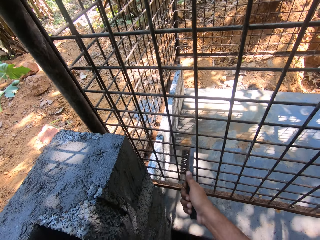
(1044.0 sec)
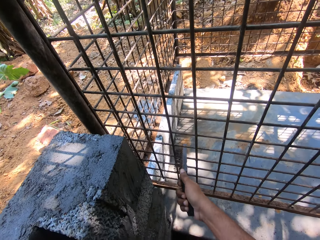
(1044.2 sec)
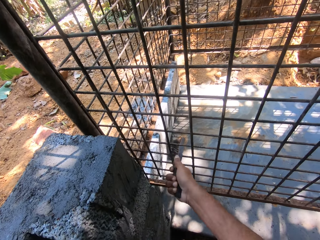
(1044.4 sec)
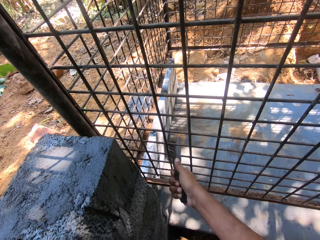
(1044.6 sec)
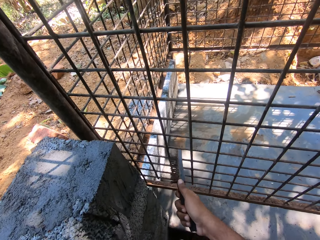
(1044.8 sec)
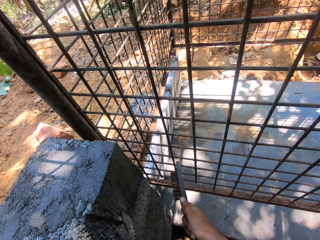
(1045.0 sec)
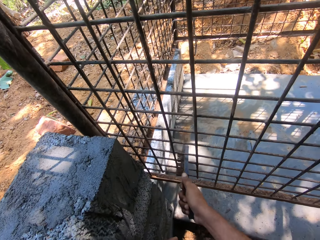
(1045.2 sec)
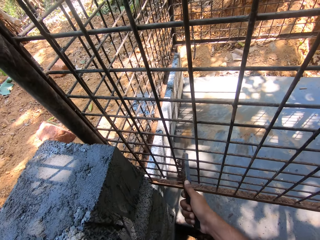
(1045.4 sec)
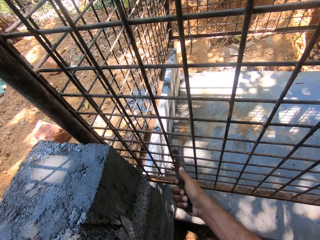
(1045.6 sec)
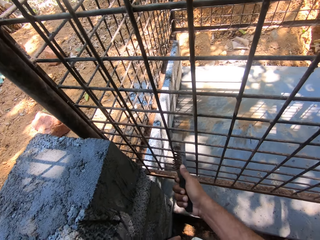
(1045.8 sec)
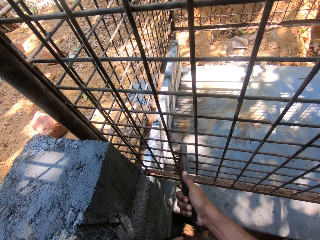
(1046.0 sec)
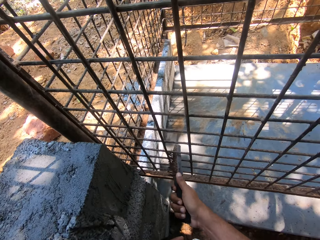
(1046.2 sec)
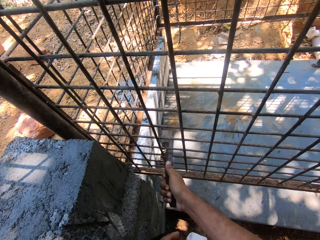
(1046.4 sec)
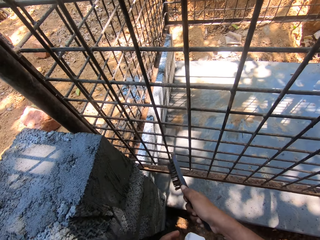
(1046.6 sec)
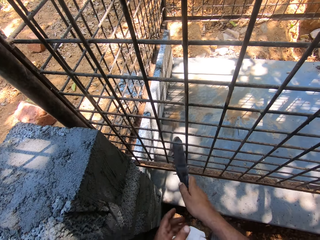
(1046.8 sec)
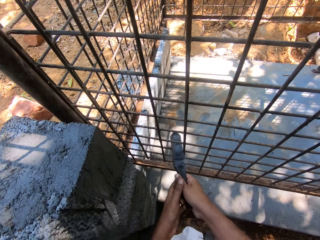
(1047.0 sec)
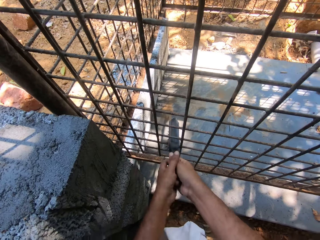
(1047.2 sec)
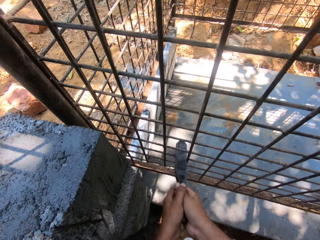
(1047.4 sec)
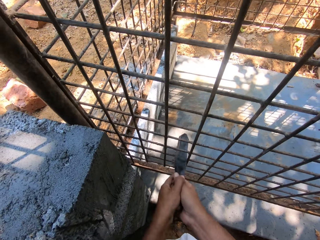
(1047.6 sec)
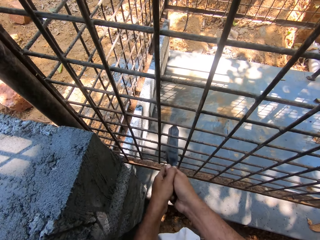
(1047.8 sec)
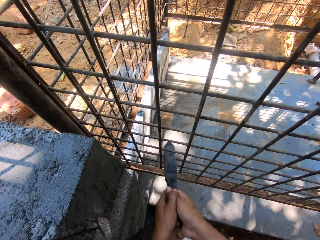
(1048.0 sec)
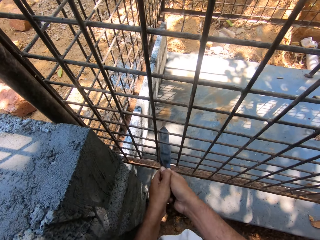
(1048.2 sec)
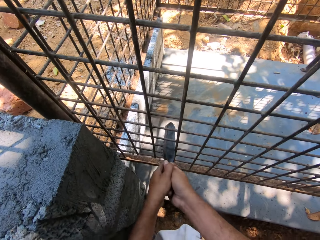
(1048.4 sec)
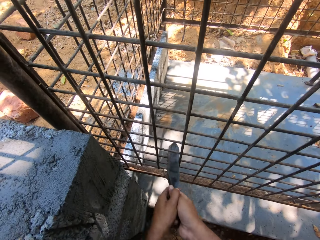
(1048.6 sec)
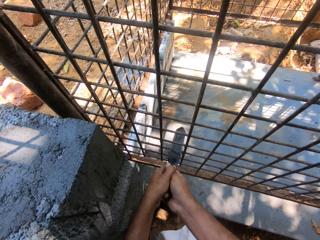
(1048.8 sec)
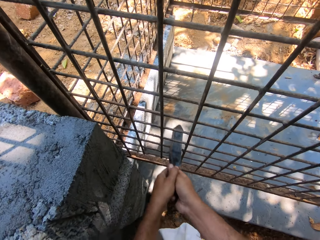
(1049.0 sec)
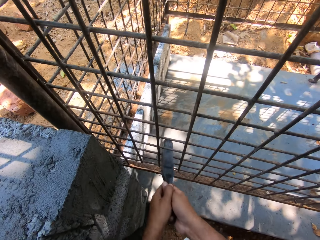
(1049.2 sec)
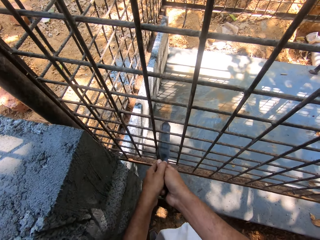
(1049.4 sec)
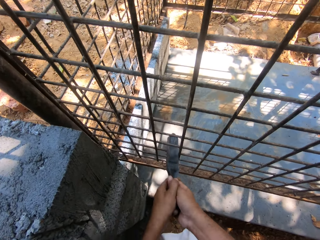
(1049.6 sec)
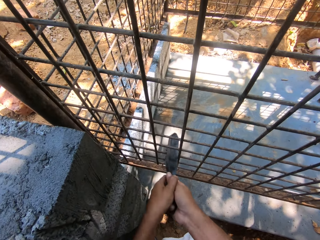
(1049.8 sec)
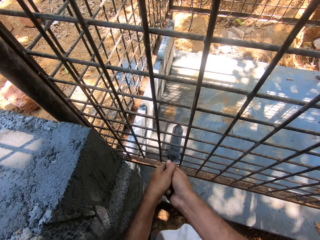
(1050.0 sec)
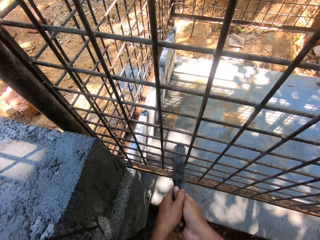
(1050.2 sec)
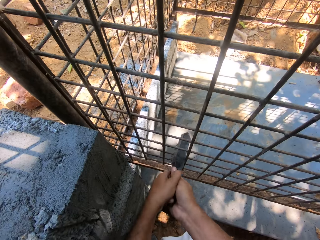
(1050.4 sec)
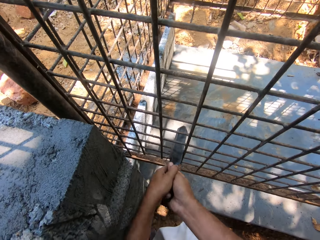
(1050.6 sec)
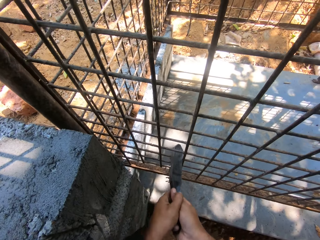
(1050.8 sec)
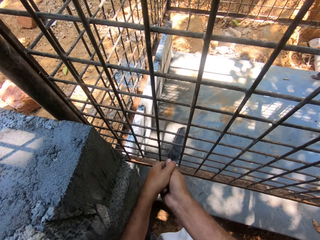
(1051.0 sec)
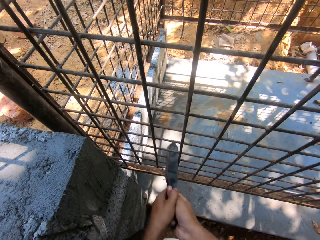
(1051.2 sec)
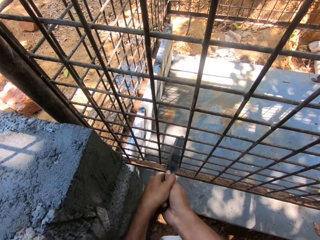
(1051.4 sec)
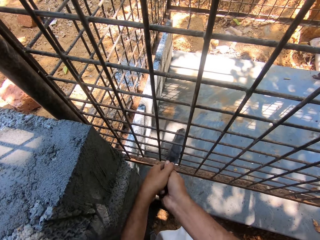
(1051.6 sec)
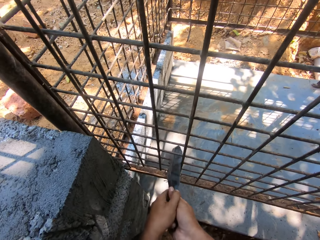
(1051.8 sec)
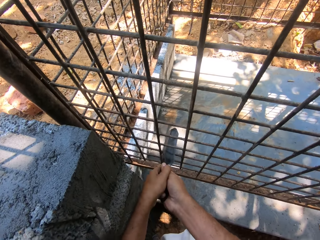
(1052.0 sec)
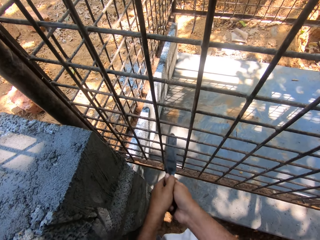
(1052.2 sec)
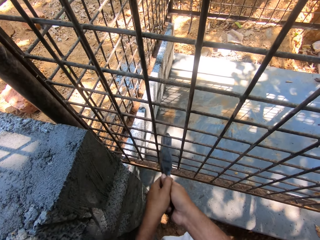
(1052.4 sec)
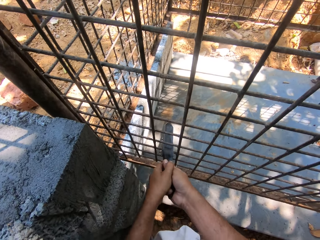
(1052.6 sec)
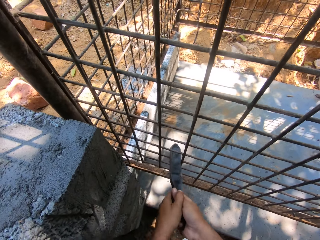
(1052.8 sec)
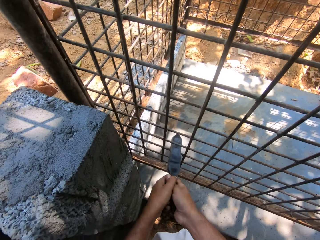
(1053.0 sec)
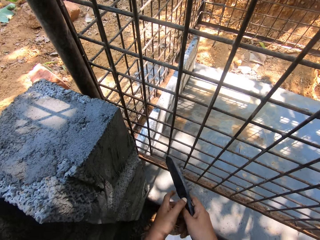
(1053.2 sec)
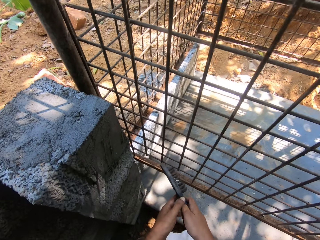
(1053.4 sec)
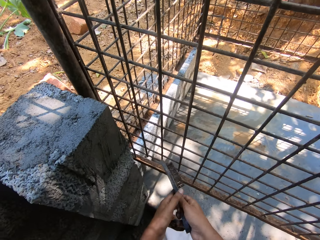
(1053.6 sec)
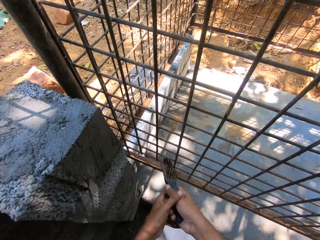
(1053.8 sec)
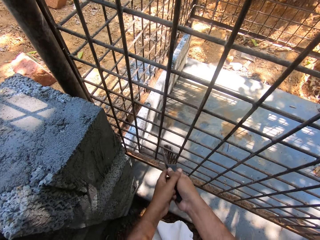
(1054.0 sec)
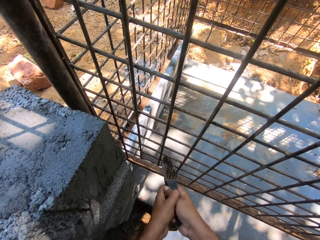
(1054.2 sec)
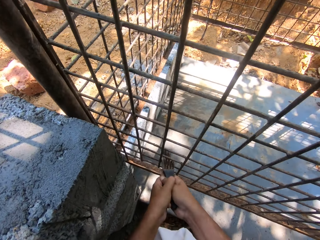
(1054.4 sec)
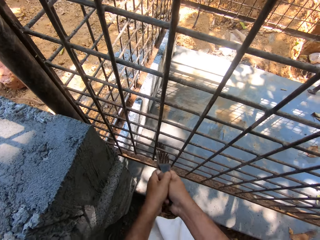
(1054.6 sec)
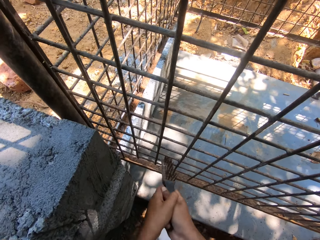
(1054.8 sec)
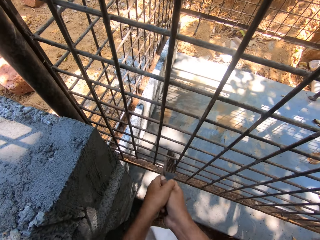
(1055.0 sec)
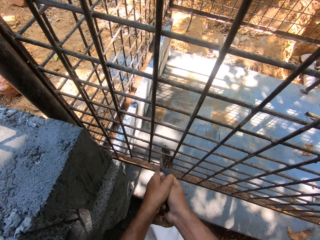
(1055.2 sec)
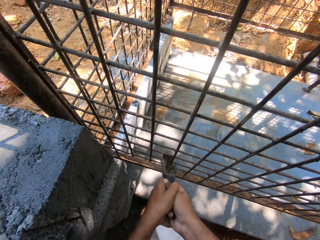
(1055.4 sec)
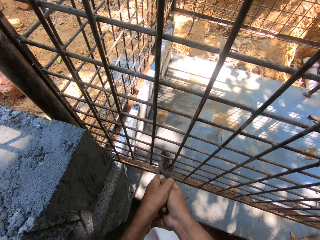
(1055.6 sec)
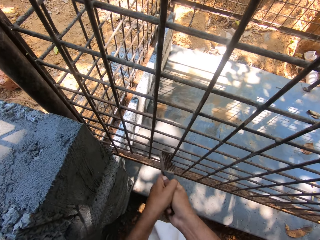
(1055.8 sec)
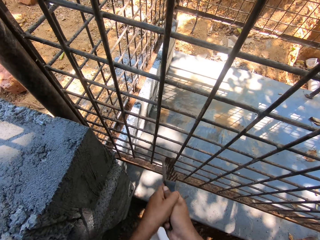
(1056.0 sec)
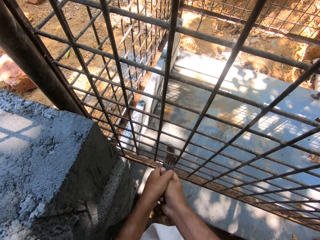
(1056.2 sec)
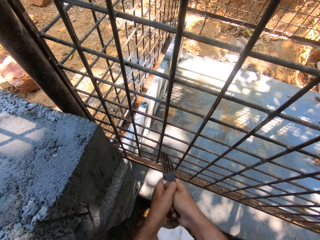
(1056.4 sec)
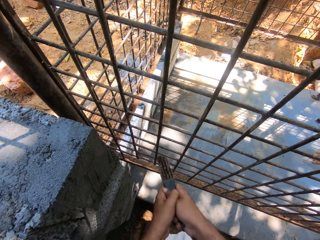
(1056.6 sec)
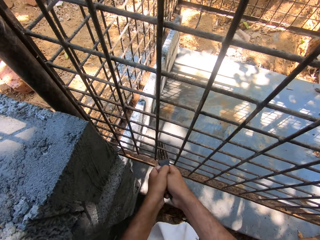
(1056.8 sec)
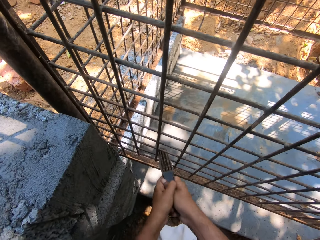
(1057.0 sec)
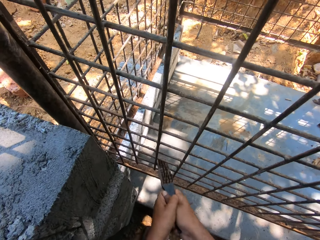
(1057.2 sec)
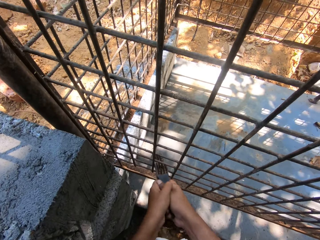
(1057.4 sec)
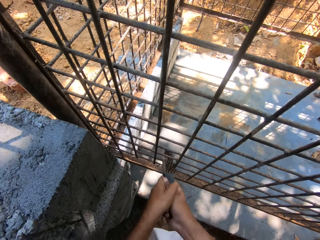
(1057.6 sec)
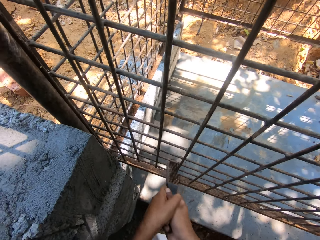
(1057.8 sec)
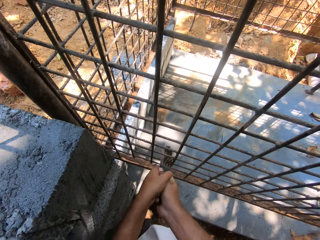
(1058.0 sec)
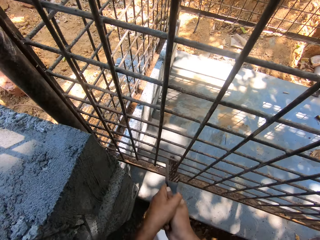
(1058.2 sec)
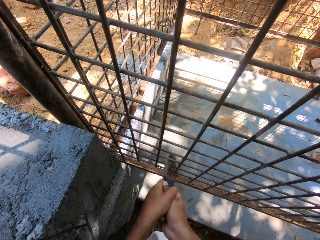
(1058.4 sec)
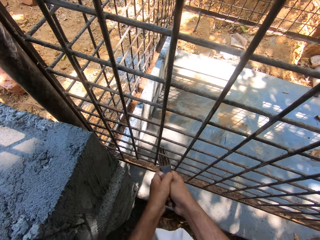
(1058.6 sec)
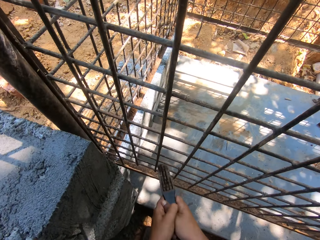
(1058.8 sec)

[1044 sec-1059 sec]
The camera wearer polishes a cage with a brush. They lift the brush. They polish the cage with the brush.

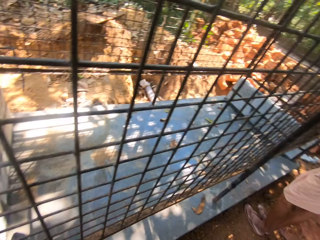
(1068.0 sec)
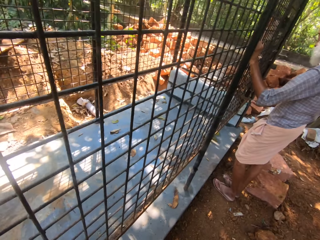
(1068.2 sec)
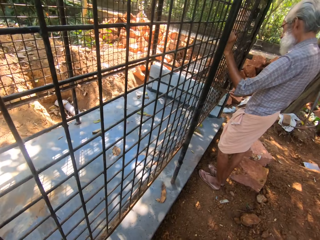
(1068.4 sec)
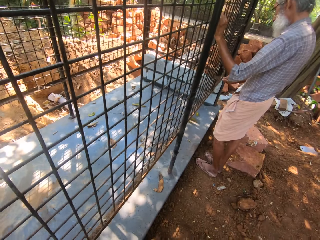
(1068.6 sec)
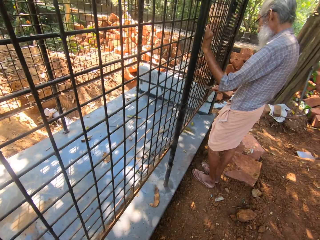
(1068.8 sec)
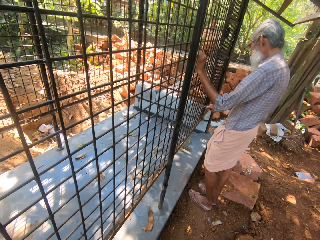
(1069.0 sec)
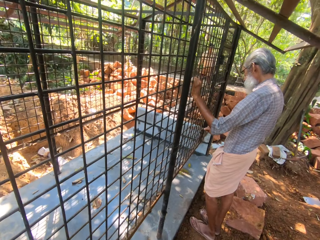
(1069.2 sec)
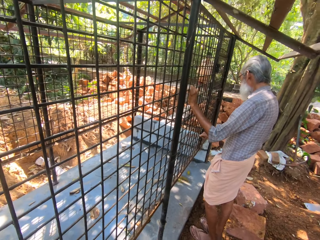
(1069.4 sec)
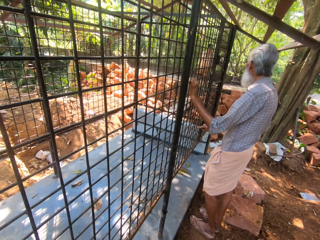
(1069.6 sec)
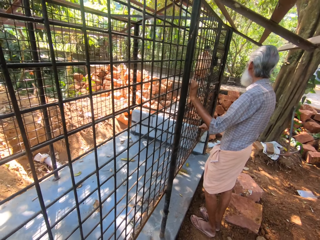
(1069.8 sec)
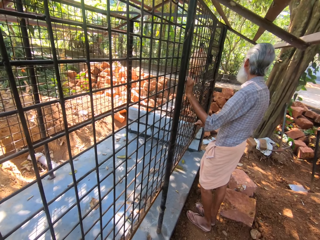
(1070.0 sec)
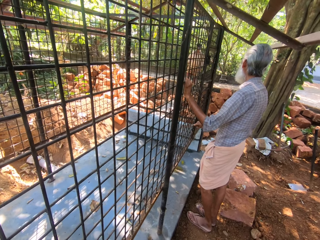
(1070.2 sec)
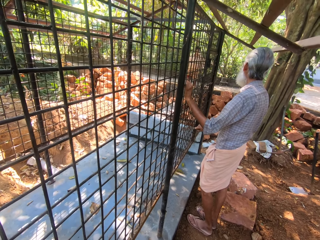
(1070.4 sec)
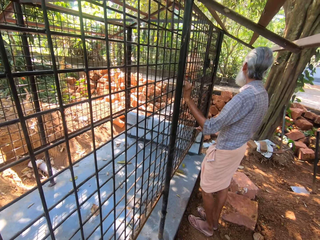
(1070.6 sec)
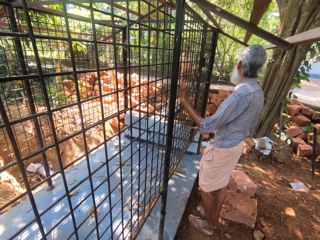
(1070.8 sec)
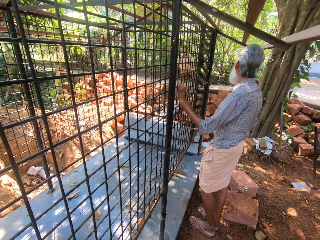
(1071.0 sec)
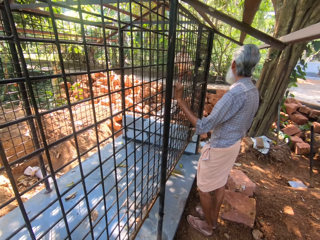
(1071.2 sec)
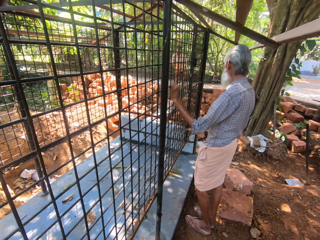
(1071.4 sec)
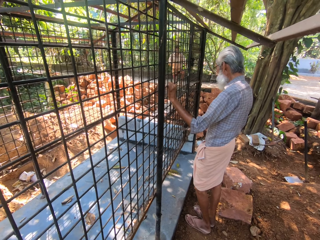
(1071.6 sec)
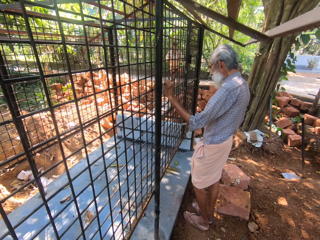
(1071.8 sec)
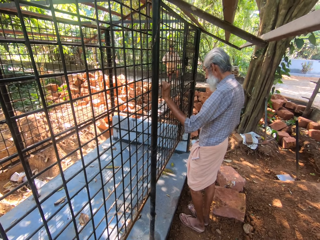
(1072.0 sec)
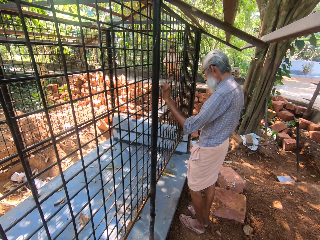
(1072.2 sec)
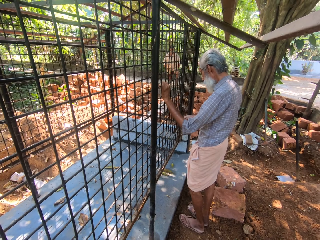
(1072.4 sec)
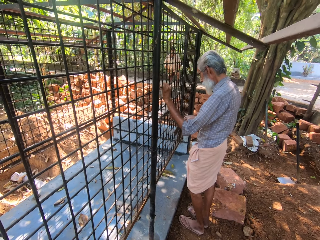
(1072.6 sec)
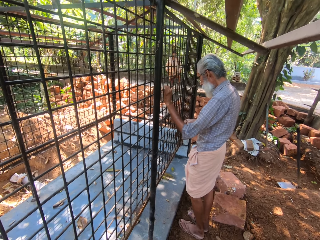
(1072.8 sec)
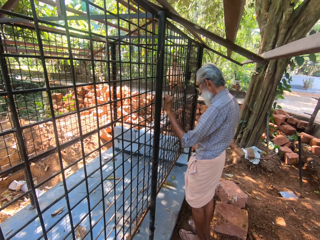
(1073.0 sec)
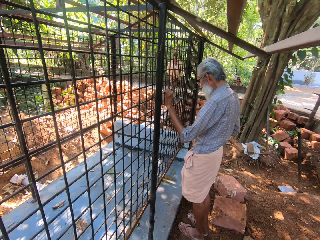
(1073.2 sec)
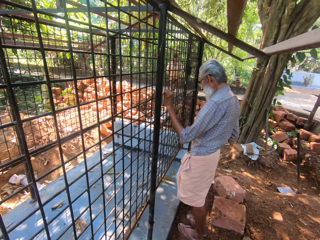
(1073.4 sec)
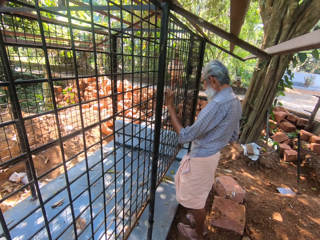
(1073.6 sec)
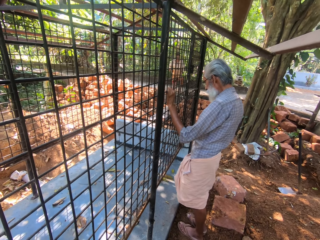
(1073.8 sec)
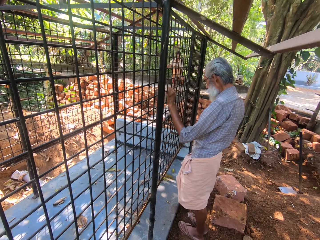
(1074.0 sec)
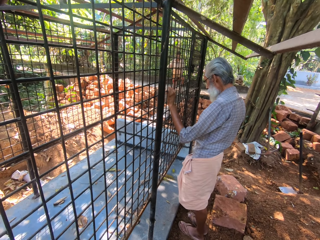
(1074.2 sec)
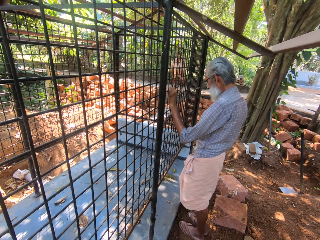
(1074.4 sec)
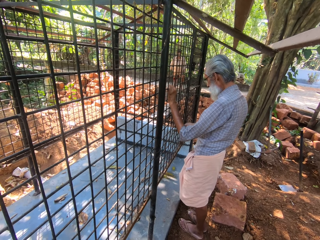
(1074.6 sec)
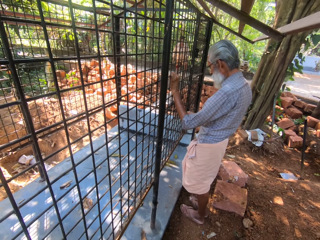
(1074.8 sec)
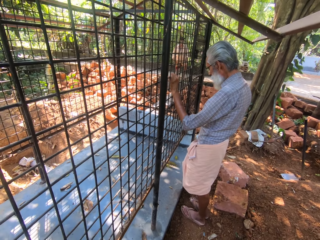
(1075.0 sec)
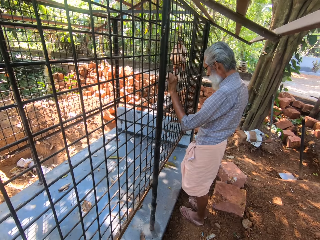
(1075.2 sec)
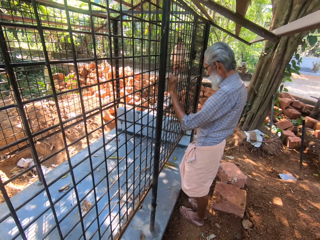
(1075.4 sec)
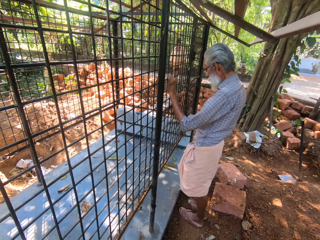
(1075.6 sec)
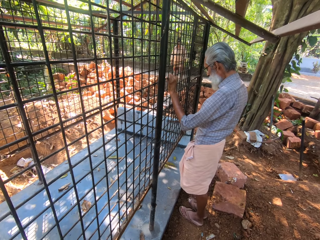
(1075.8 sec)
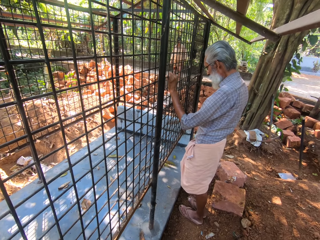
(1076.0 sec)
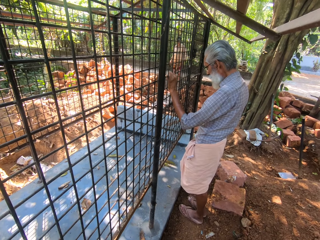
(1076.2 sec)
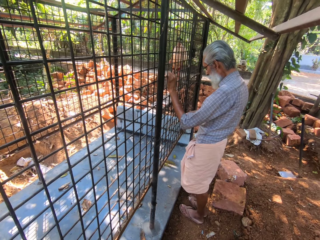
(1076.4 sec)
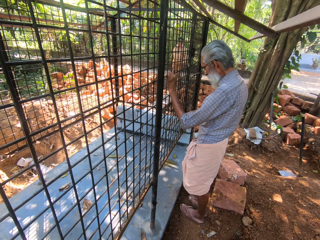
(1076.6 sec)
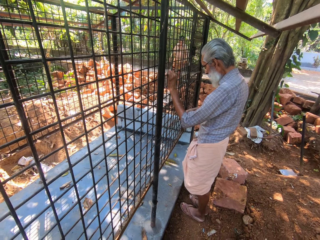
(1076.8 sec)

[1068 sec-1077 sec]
The camera wearer stares around. A man brushes the metal. The camera wearer interacts with another man.
